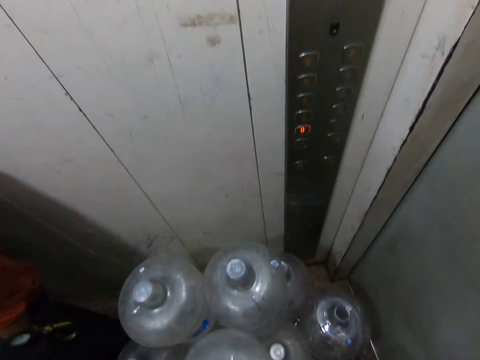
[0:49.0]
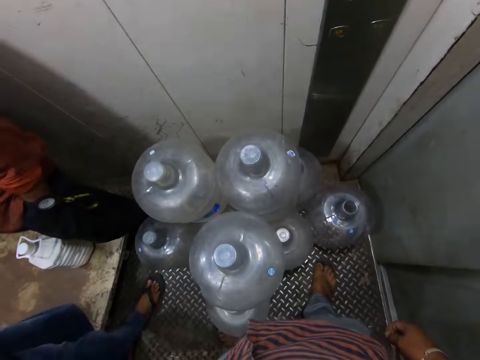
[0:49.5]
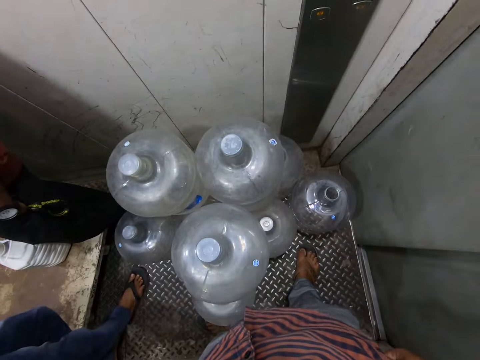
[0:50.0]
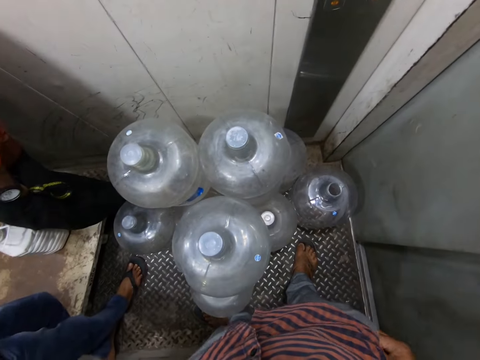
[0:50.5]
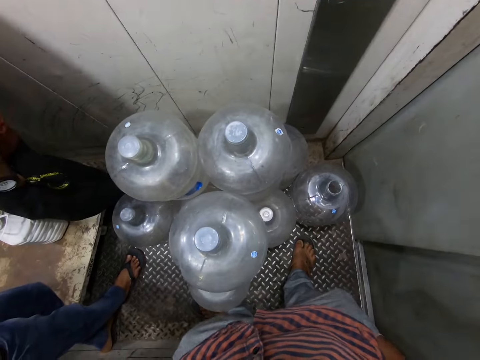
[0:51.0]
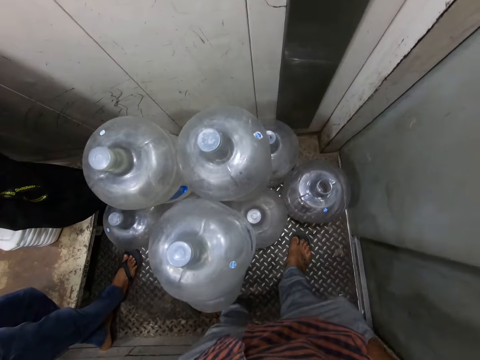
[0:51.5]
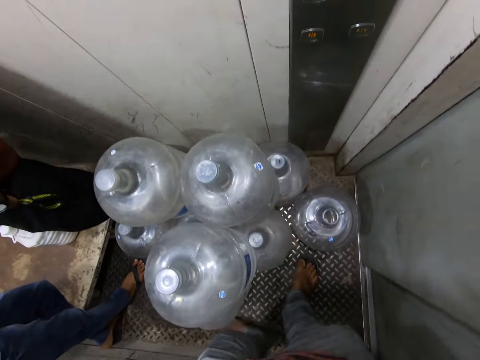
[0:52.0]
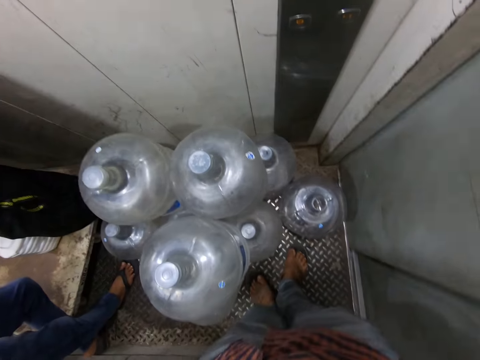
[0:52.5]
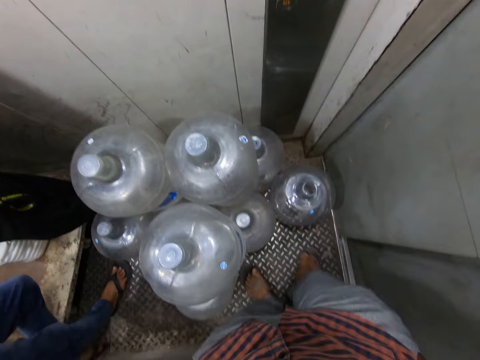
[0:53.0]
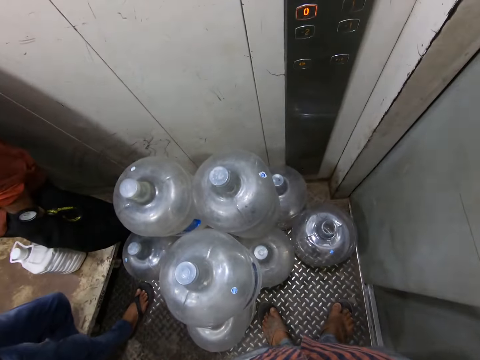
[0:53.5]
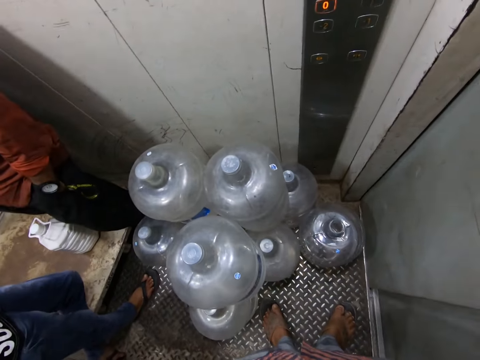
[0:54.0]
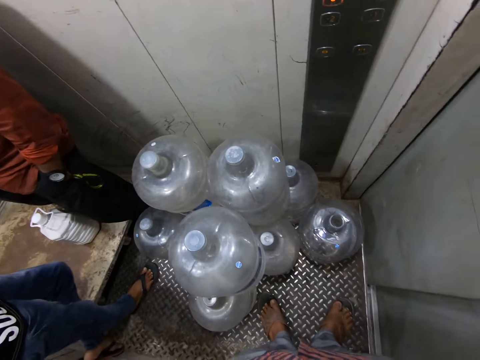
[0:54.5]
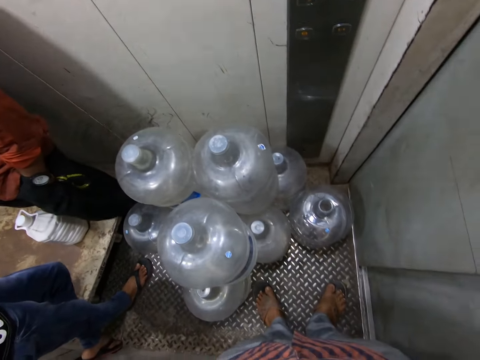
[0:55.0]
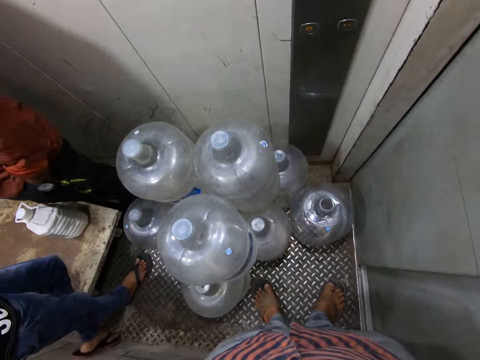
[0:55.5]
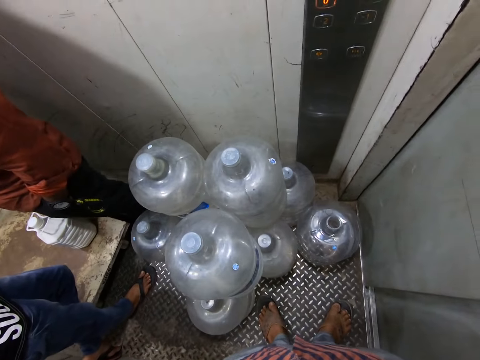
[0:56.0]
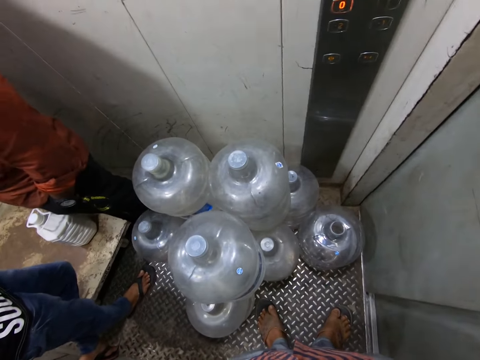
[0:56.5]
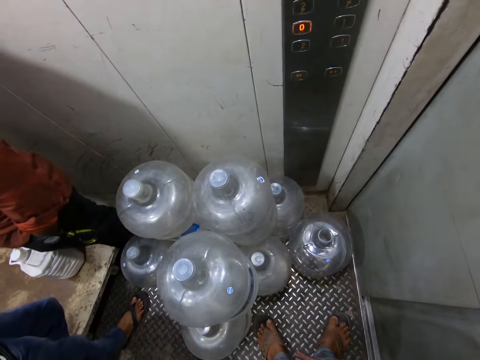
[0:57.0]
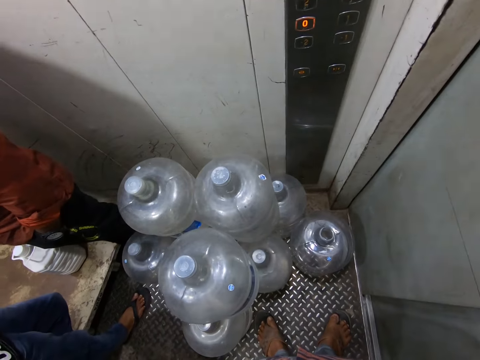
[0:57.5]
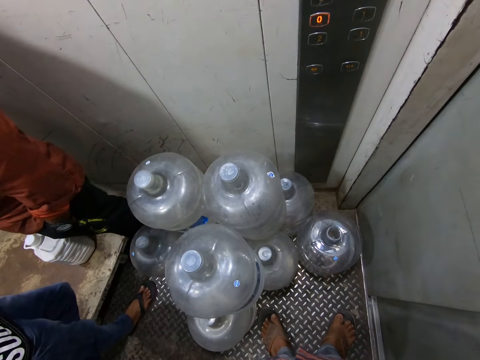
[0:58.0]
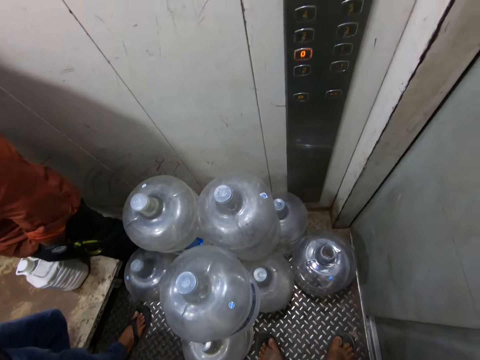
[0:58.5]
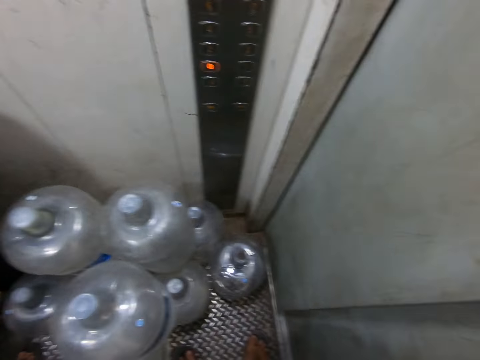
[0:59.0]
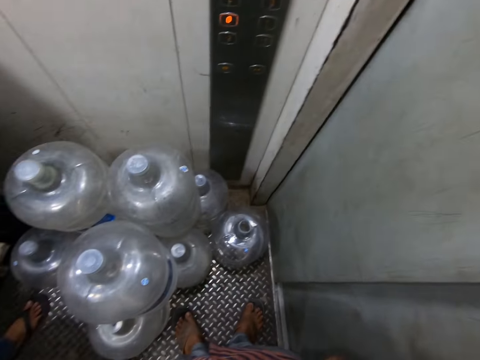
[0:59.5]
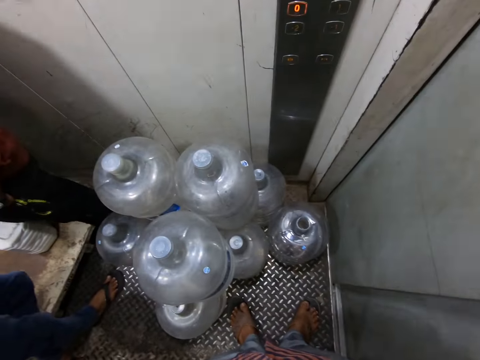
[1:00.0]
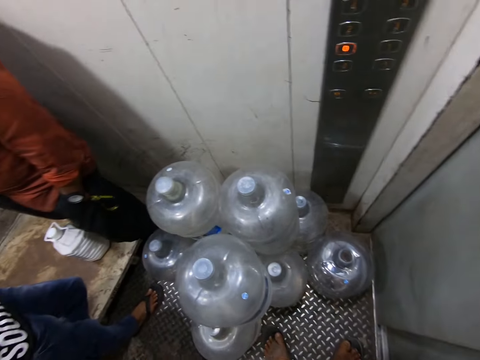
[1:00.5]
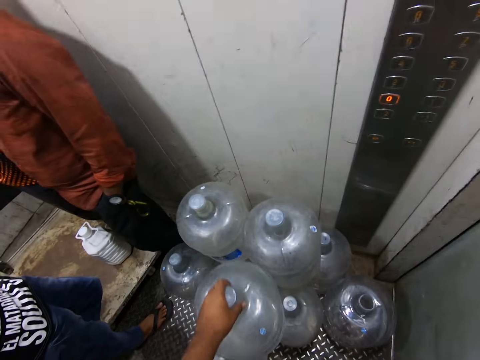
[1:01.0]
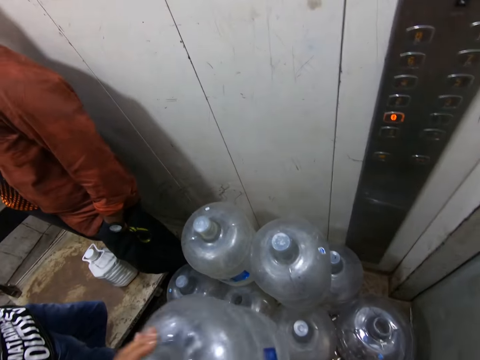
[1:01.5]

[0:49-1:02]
The camera wearer moves the hands. They rearrange the water dispenser bottles. They pick the dispenser water bottle.

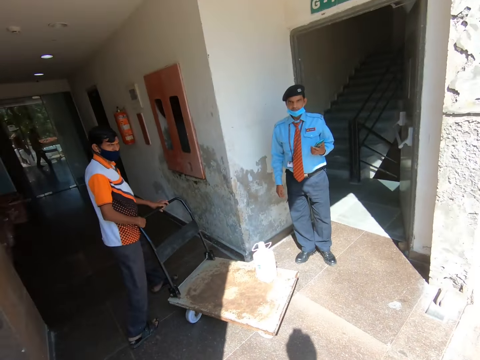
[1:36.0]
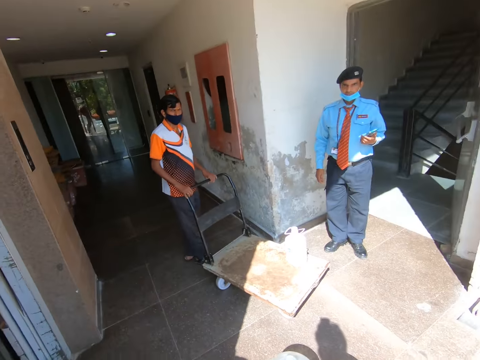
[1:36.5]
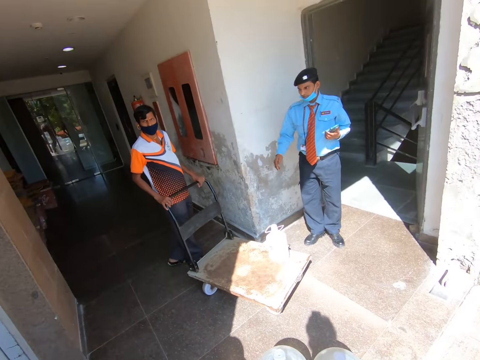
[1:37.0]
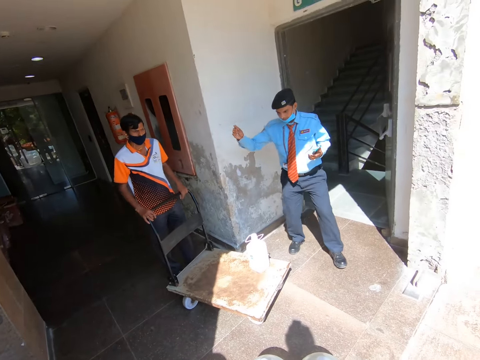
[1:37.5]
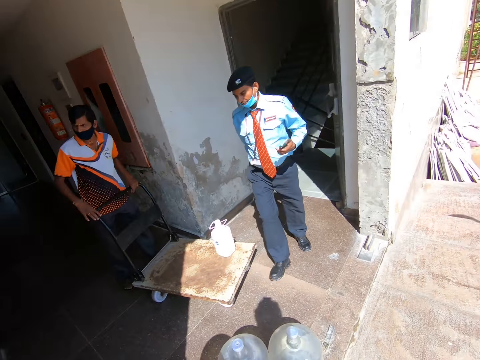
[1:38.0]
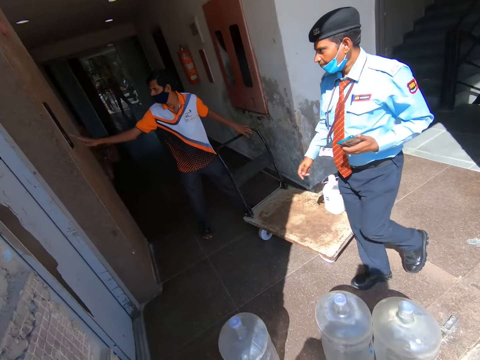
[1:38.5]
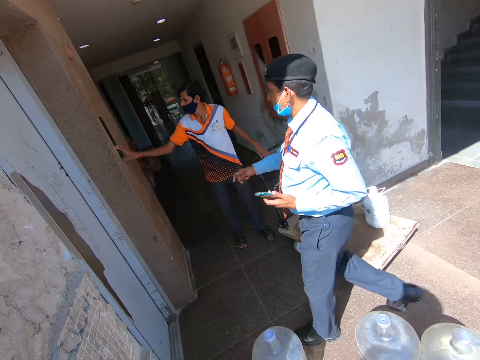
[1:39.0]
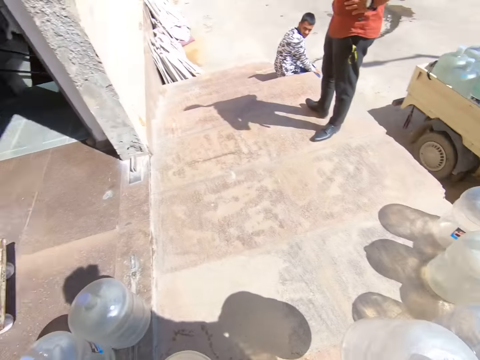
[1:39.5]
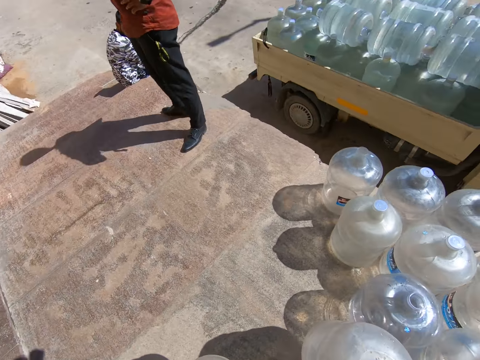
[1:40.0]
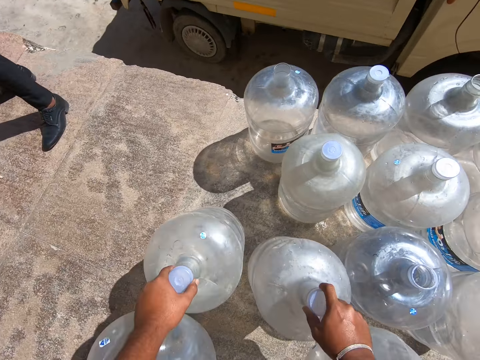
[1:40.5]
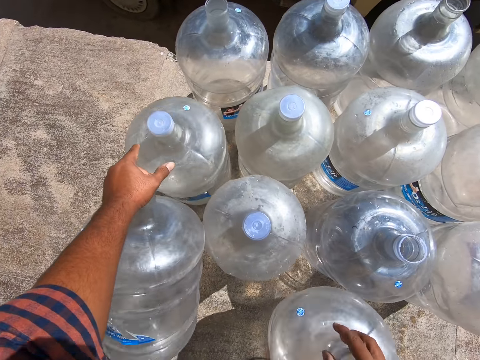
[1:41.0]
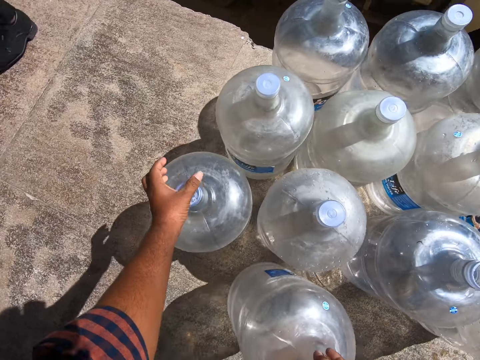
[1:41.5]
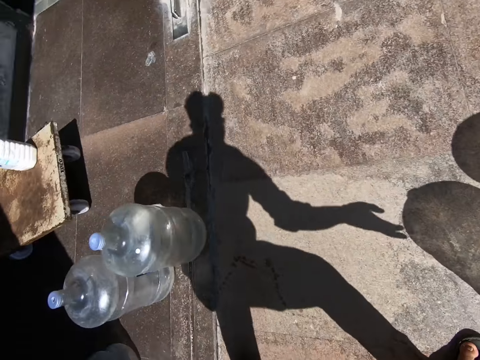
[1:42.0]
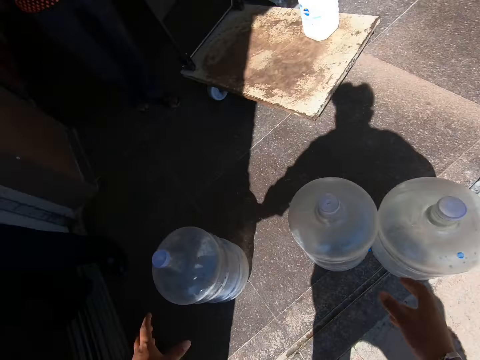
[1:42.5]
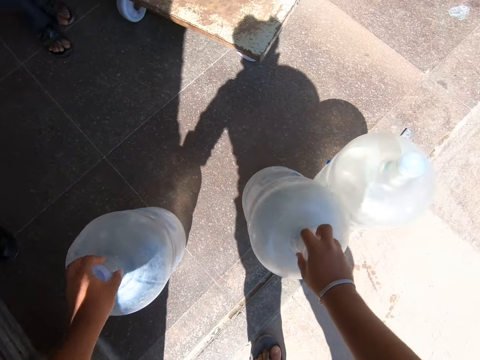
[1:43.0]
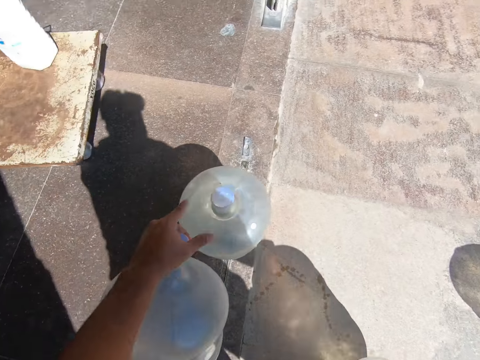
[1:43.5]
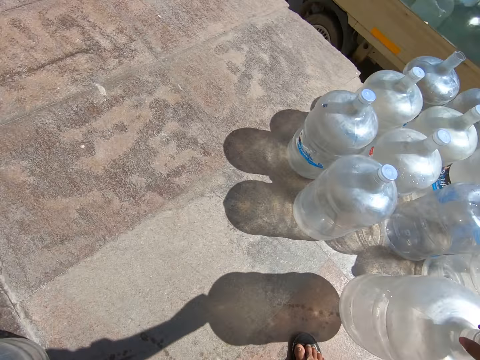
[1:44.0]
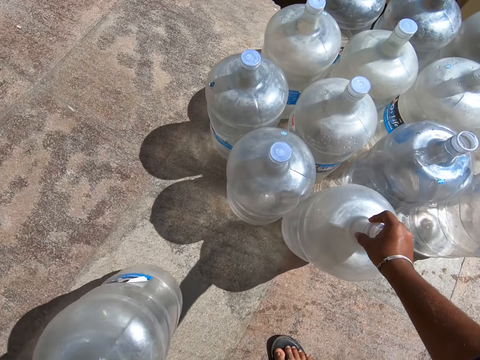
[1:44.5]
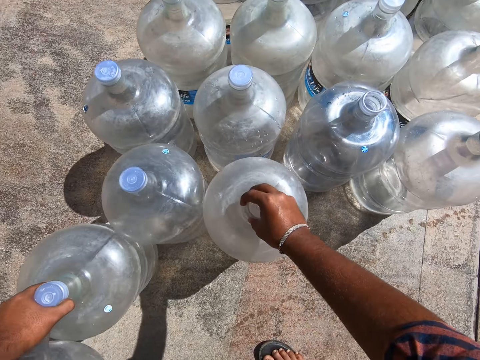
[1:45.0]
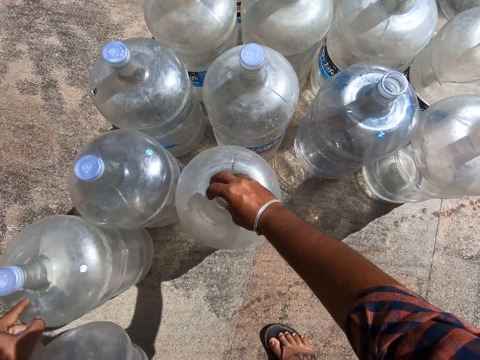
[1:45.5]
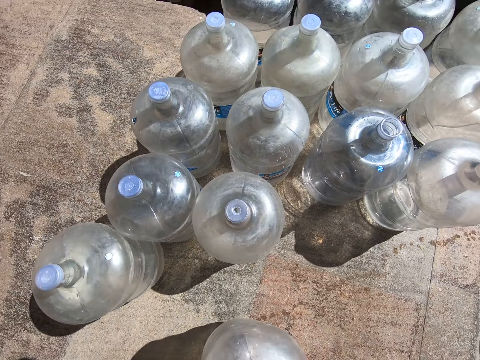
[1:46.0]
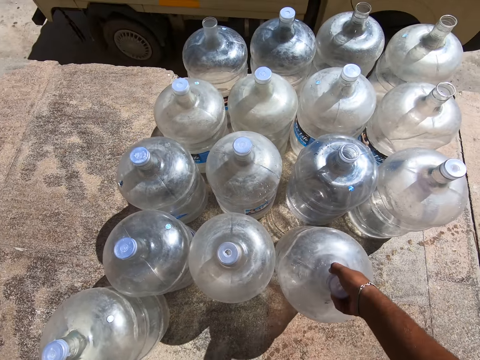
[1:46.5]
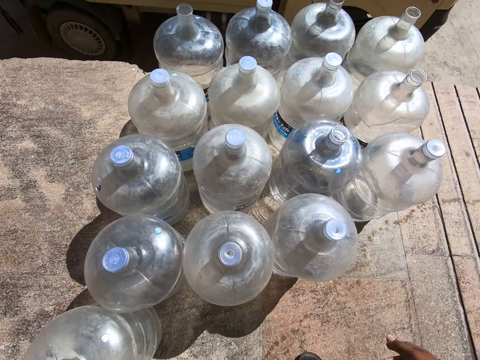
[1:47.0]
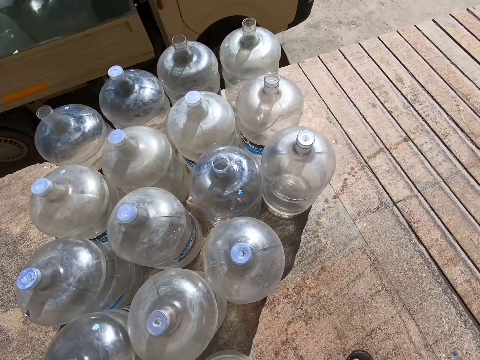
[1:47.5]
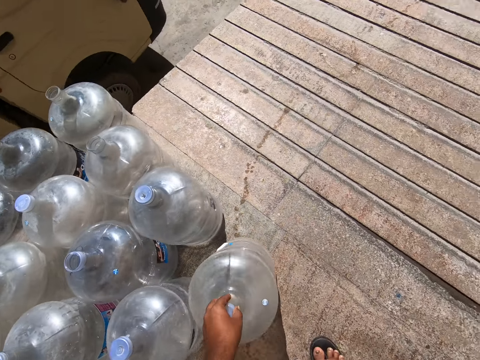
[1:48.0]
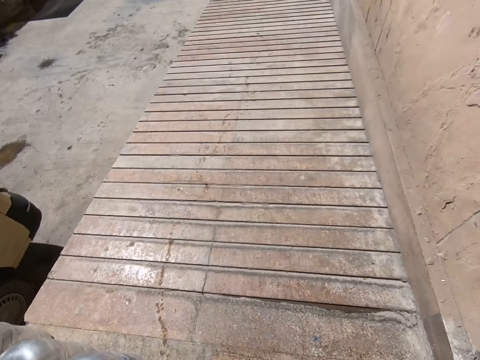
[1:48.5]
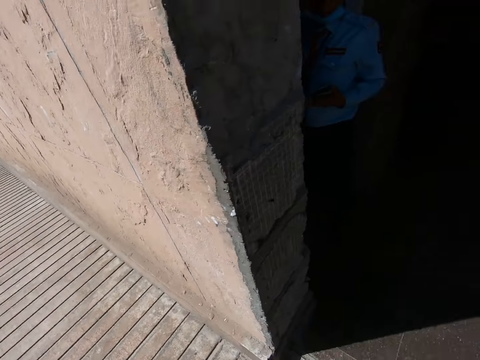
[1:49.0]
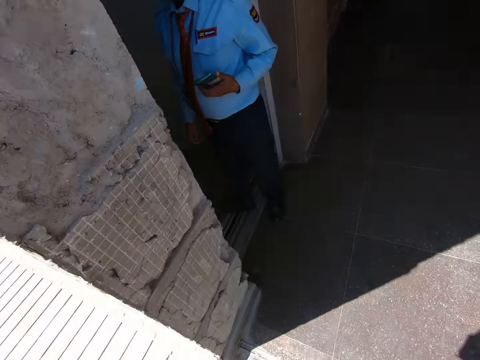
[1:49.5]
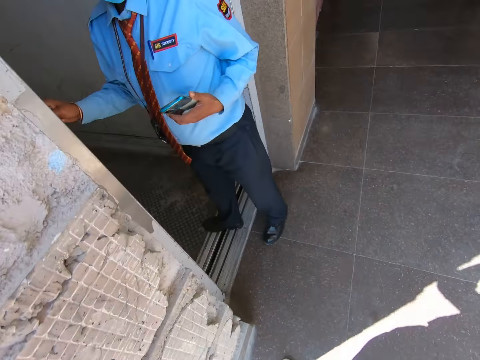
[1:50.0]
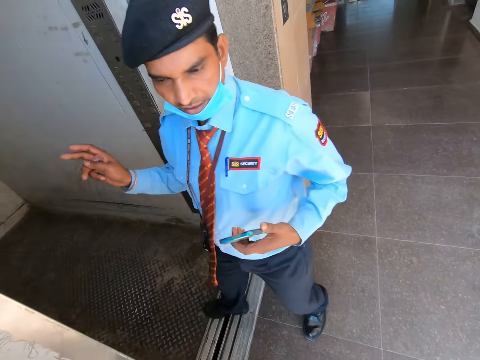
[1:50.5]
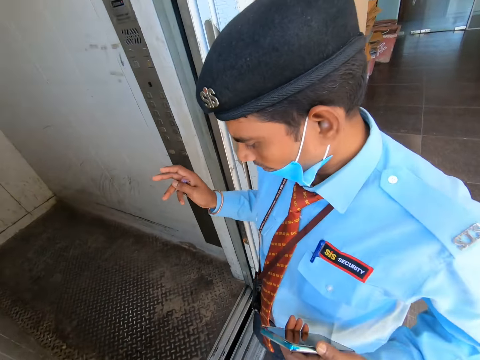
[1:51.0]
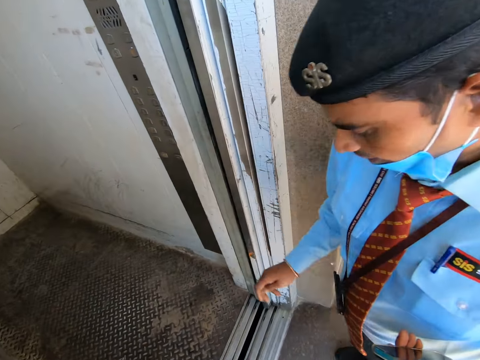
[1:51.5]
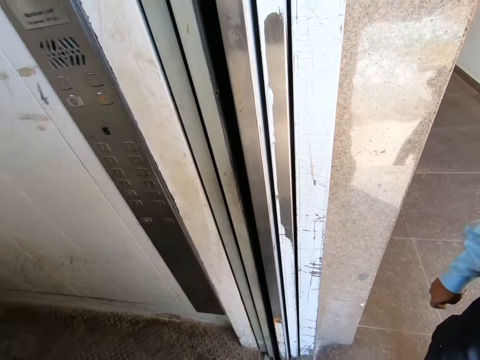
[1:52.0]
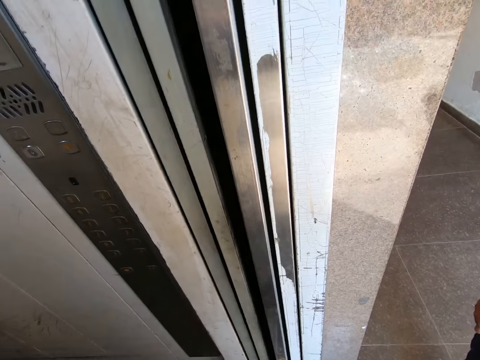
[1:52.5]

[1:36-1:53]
A man moves the trolley. The security guard walks toward the entrance of the lift. The man presses a button on the outer control panel of the lift. Another man looks around. The camera wearer drops the water dispenser bottles on the floor. They pick the dispenser water bottle. They carry the water dispenser bottles. They drop the water dispenser bottles on the floor. They interact with the security guard. The security guard talks and walks outside the elevator.
